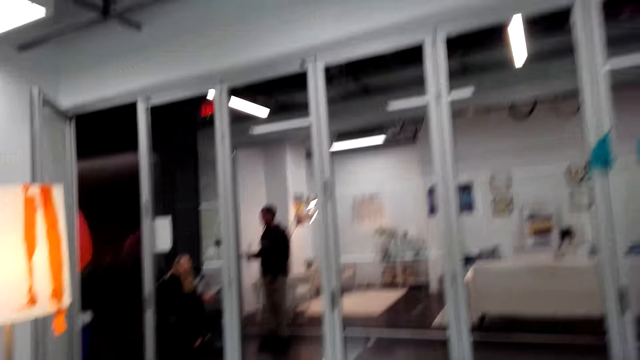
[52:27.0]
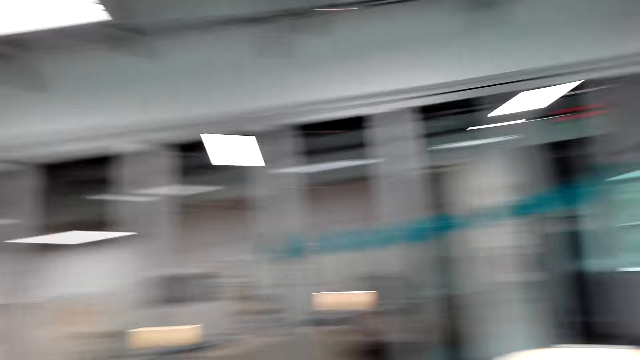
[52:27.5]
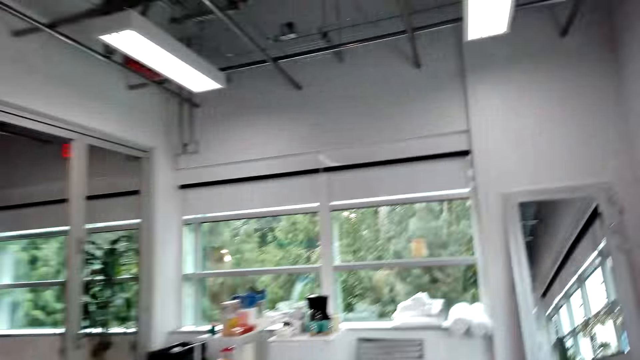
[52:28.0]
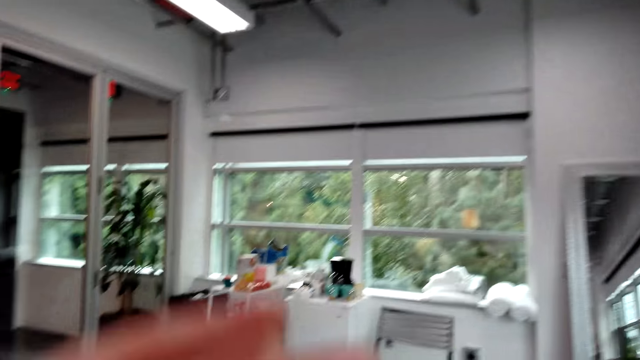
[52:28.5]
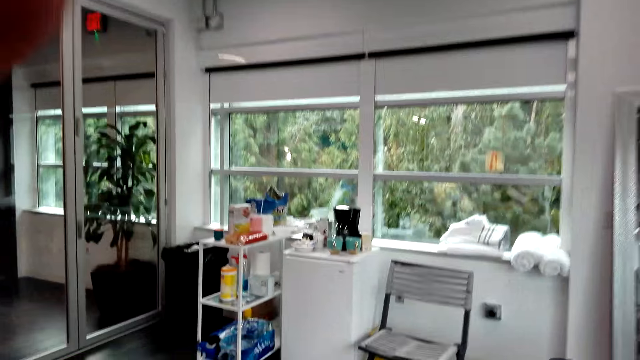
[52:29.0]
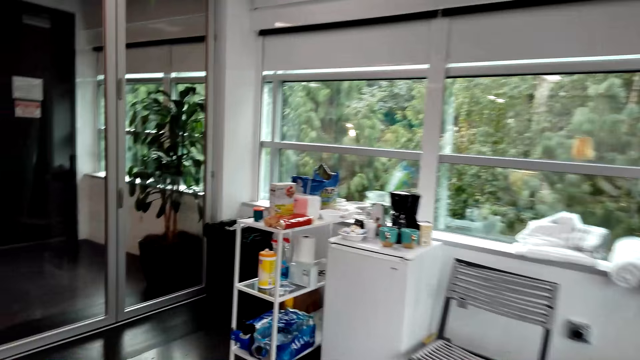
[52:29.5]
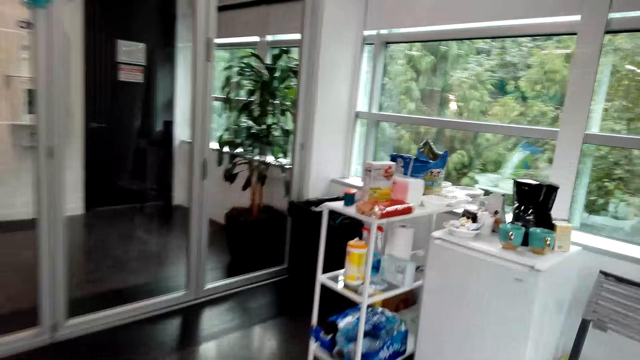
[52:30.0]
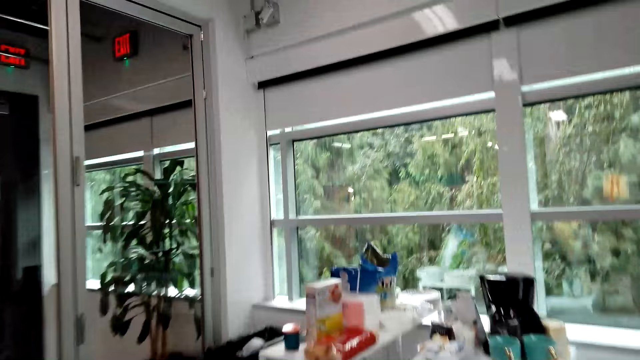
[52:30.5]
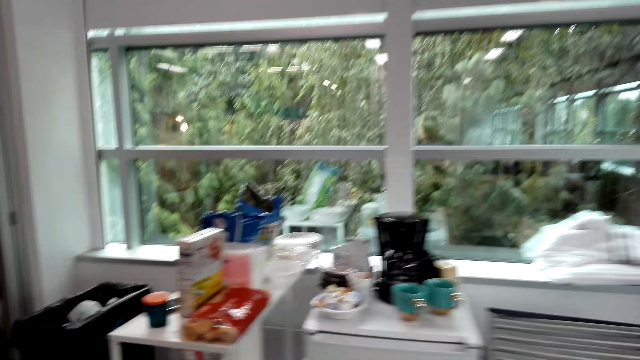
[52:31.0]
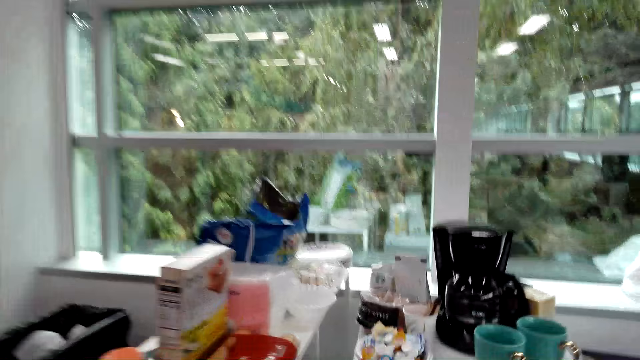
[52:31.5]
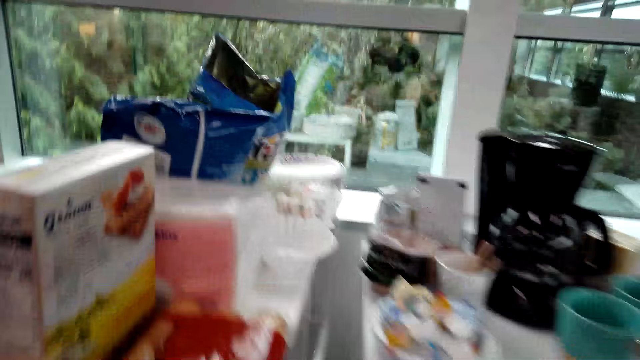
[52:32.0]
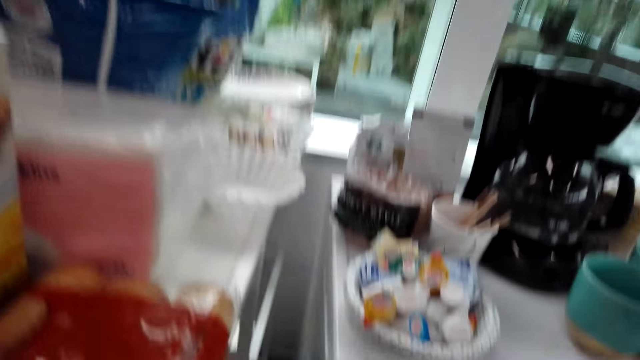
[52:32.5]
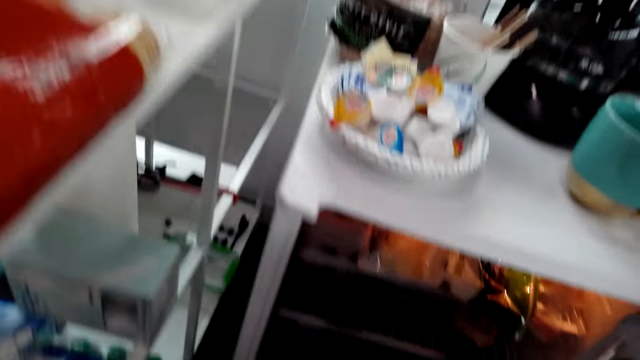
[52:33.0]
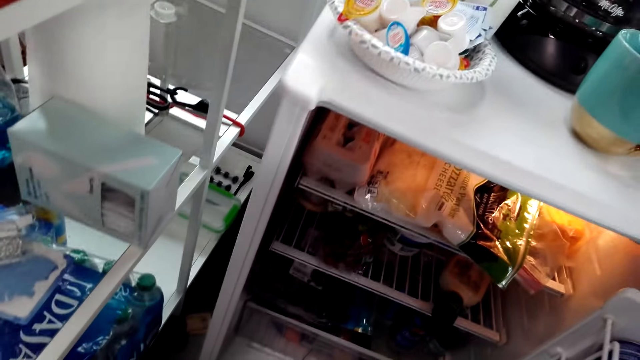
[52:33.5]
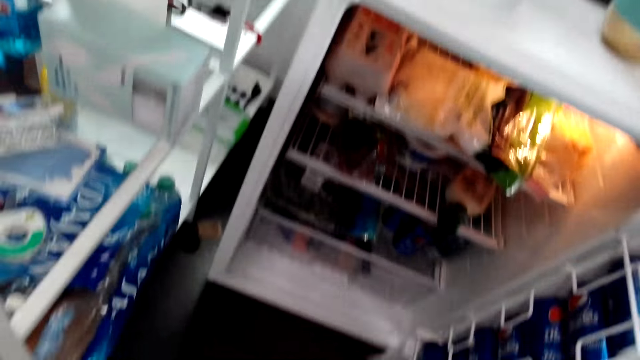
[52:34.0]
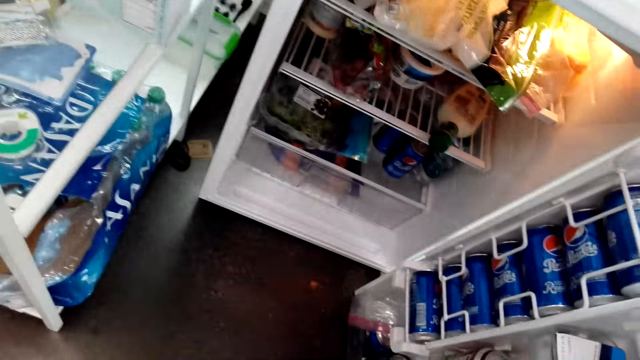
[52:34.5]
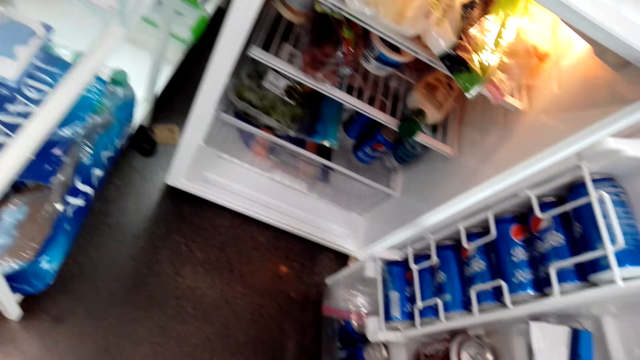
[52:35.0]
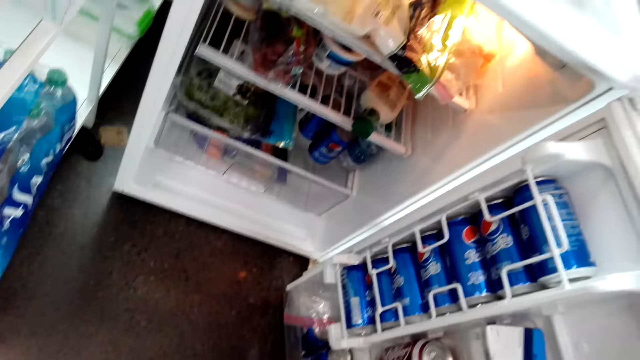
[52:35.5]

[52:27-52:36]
The camera wearer walks in the room. They open the fridge door.

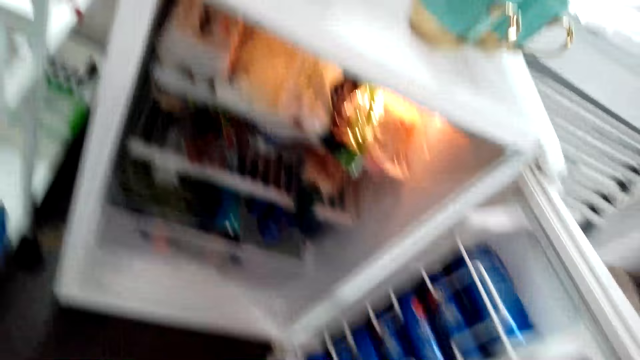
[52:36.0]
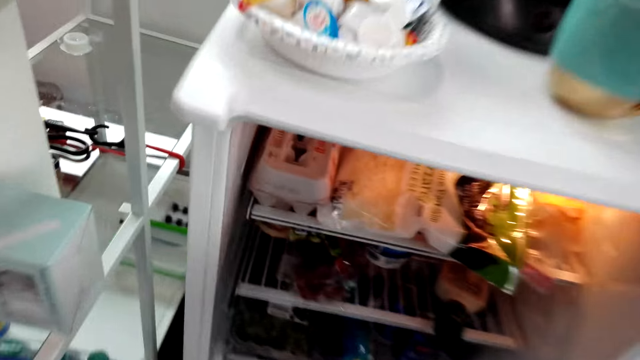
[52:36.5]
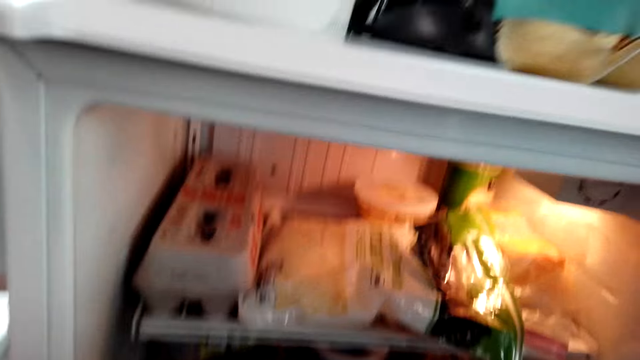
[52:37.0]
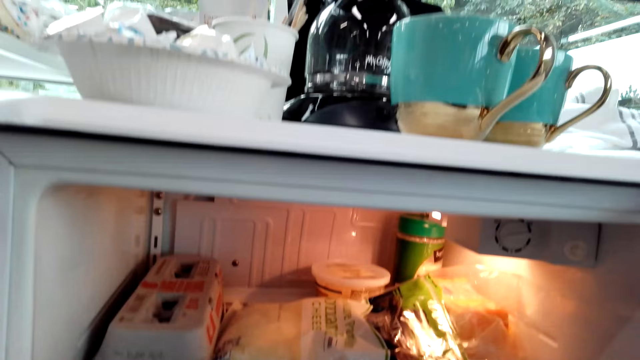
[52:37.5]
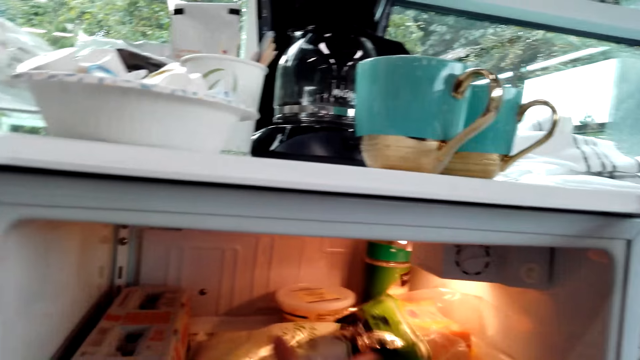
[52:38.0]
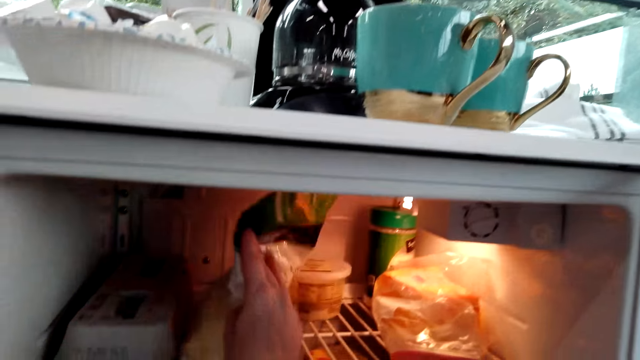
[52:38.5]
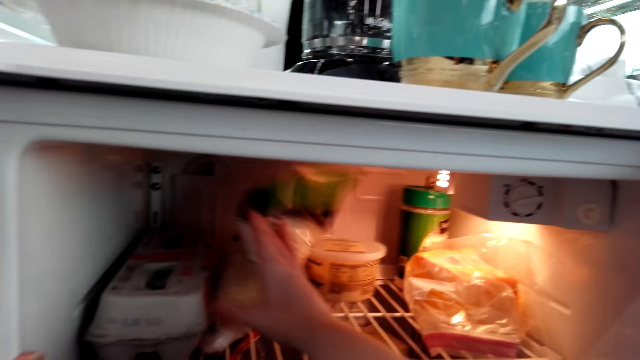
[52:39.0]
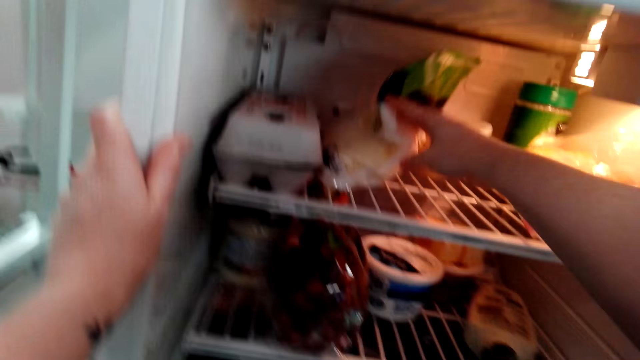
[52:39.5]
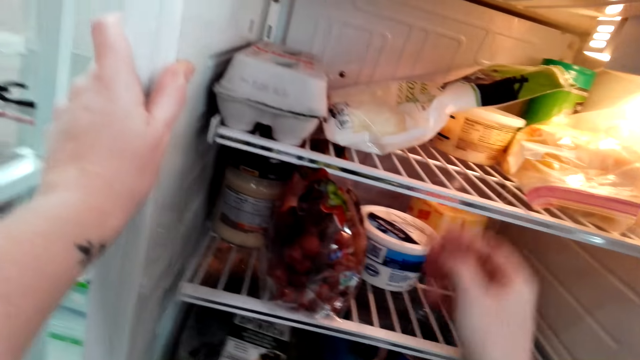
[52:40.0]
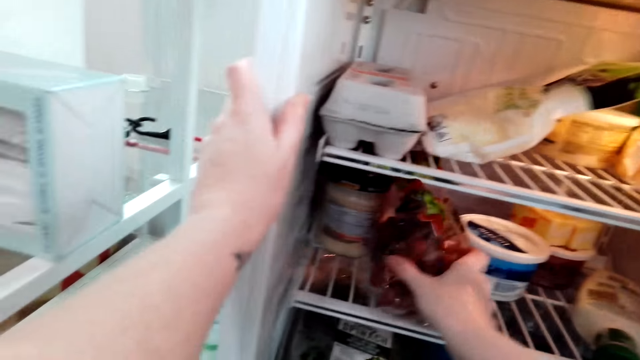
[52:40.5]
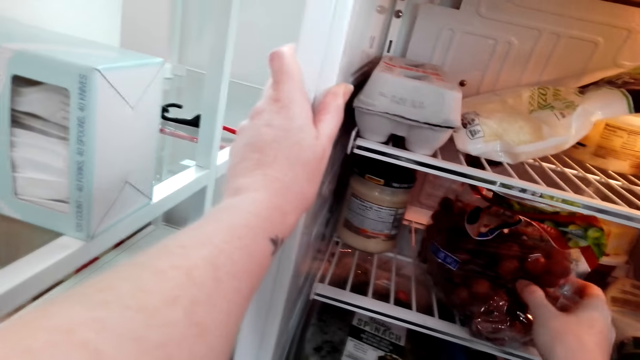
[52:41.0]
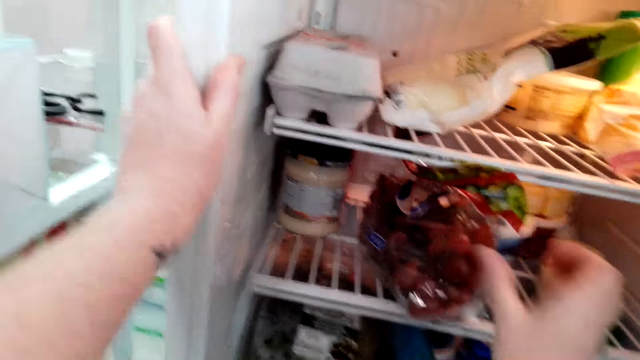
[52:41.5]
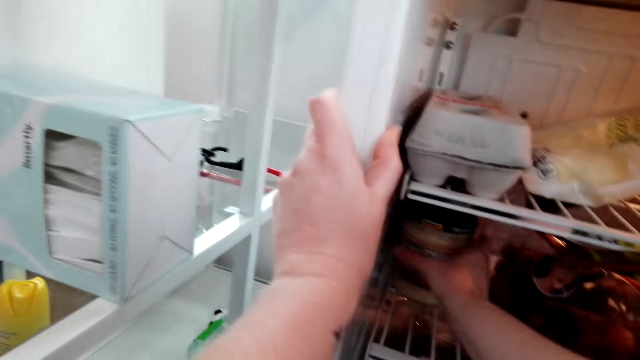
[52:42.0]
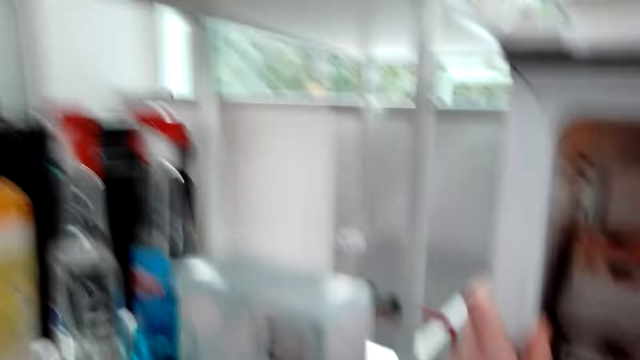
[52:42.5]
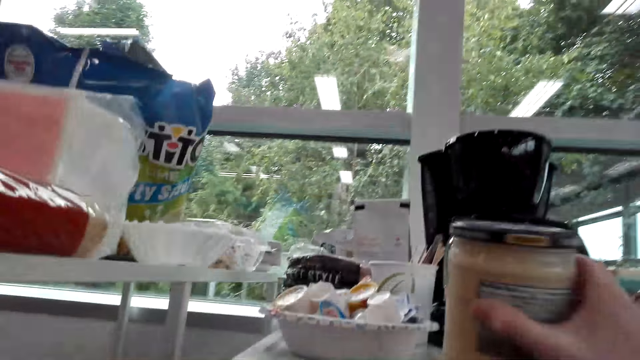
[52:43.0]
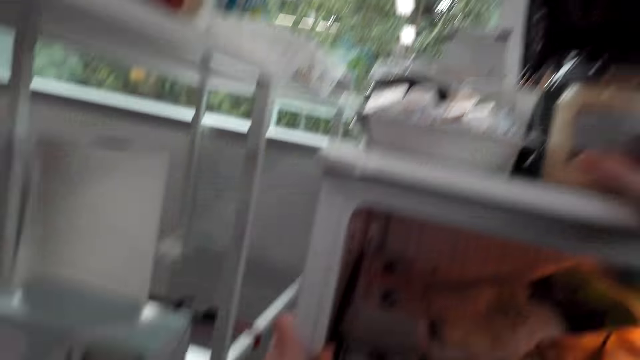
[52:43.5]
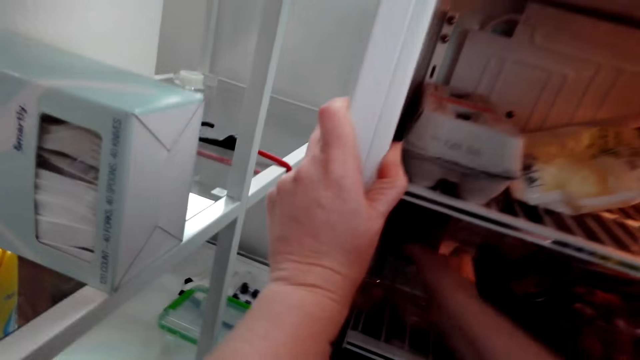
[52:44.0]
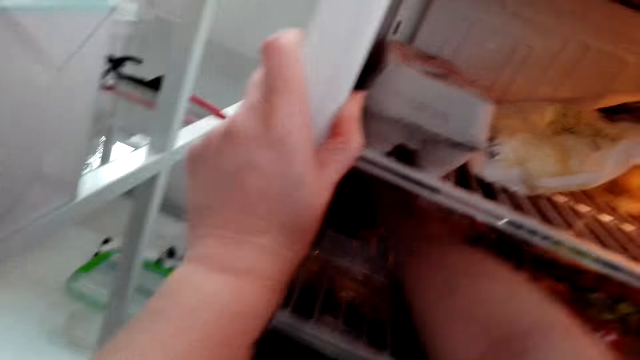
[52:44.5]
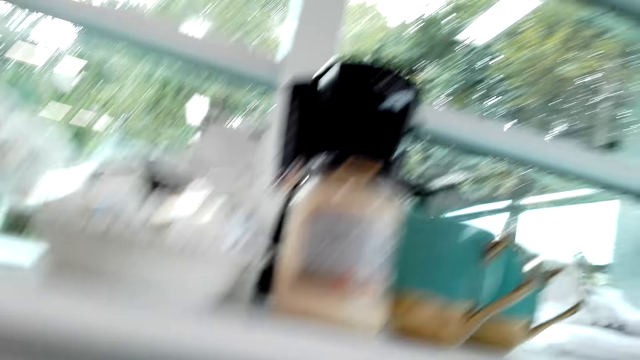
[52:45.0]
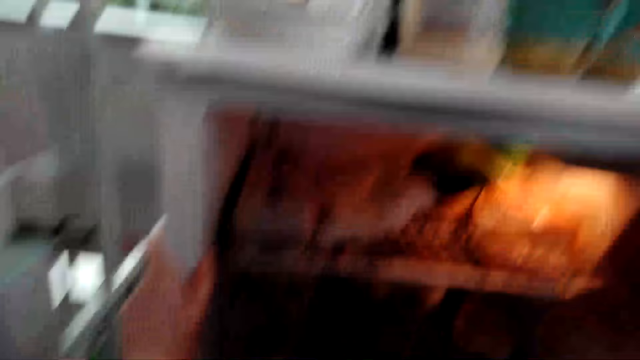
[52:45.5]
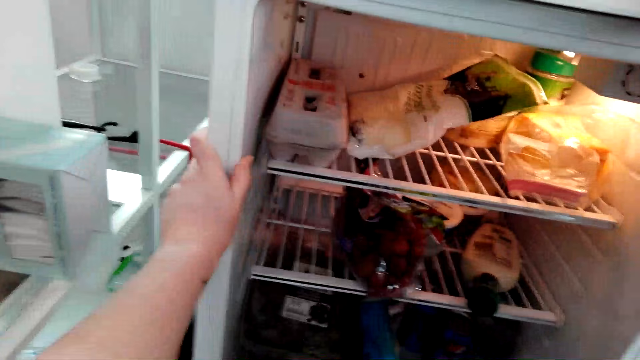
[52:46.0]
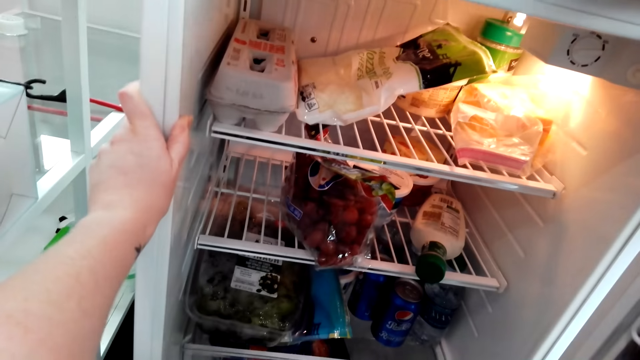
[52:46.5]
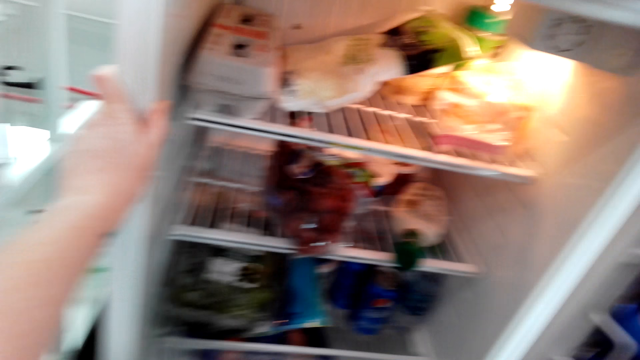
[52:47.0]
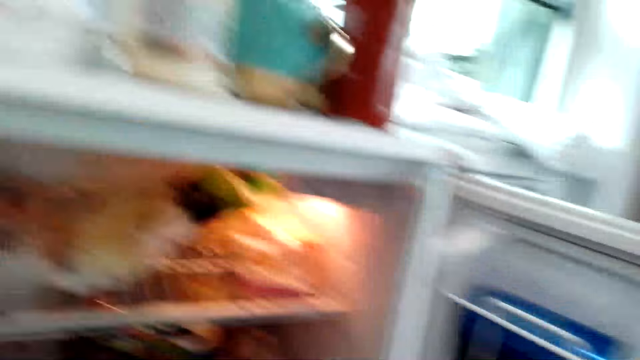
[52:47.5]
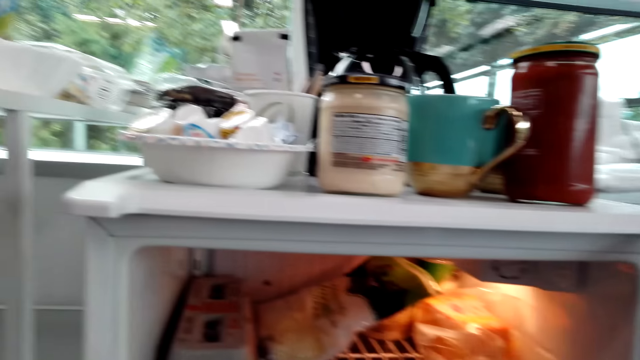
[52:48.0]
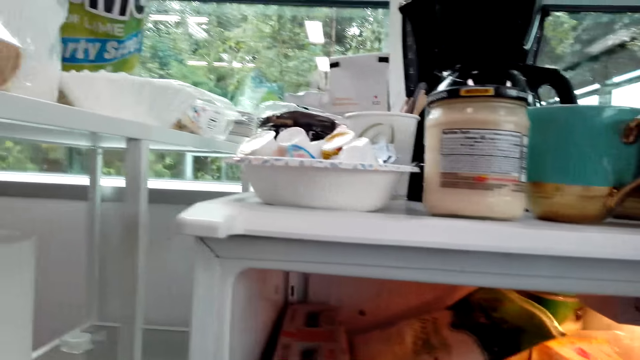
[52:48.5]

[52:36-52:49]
The camera wearer touches food in the fridge. They hold the sachet in the fridge. They hold the tin. They put a jar of mayonnaise on the fridge. They drop the tin. They take out a jar of jam from the fridge and put the jar of jam on the fridge.
